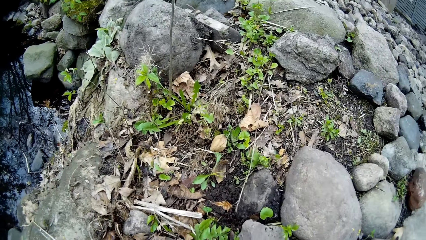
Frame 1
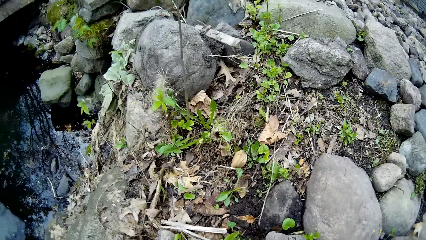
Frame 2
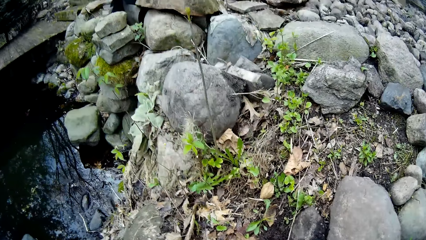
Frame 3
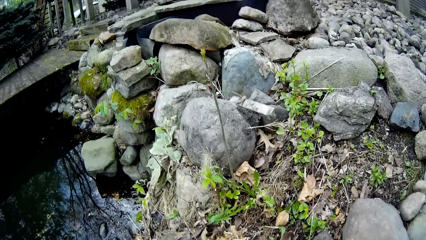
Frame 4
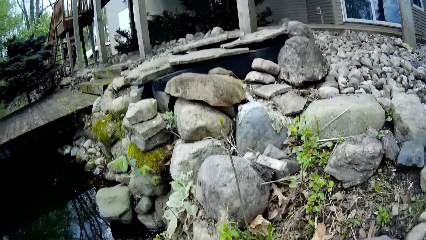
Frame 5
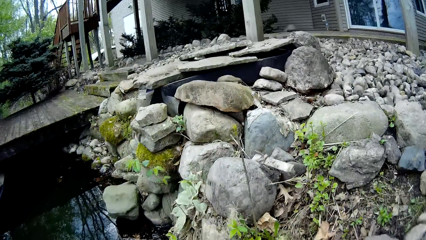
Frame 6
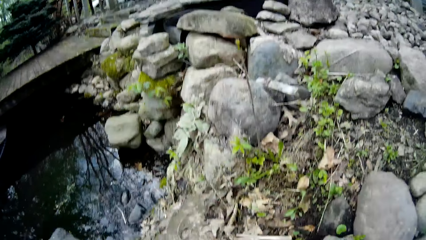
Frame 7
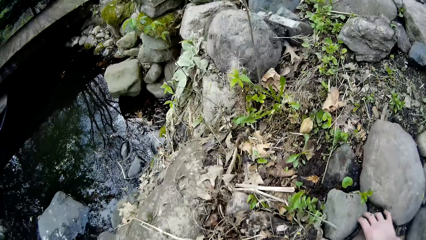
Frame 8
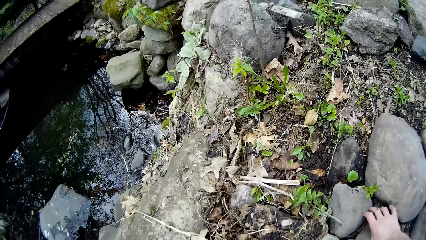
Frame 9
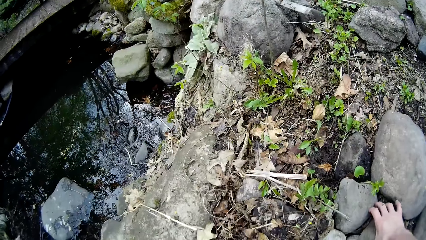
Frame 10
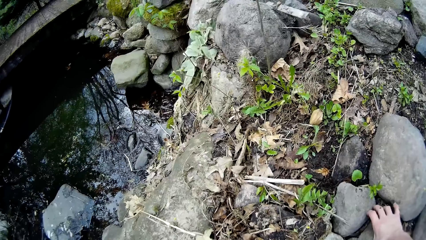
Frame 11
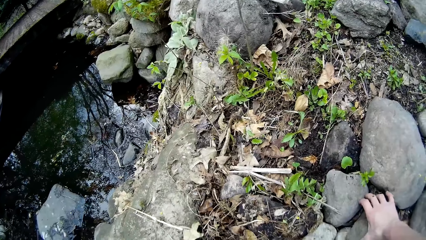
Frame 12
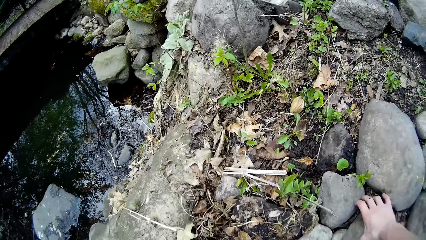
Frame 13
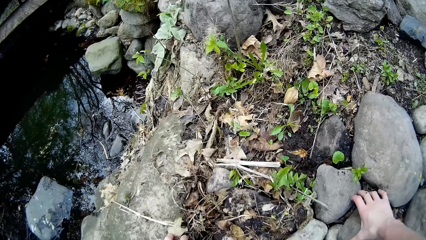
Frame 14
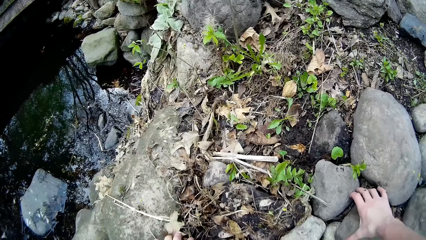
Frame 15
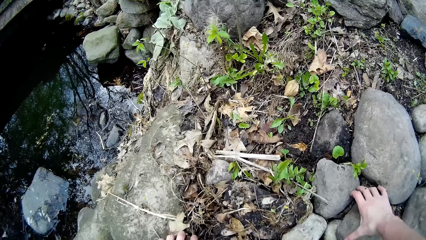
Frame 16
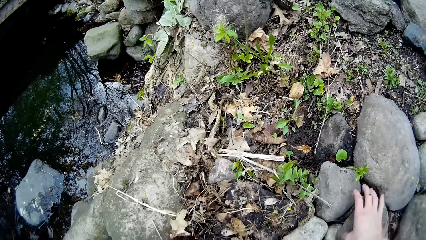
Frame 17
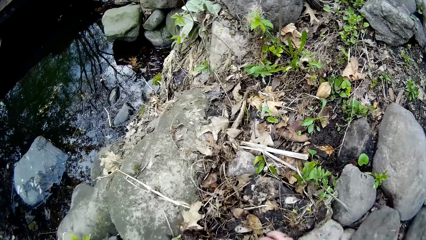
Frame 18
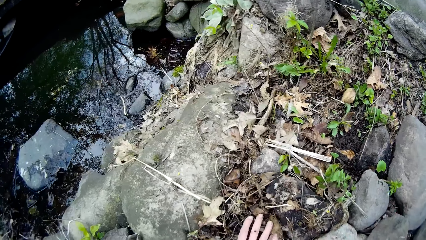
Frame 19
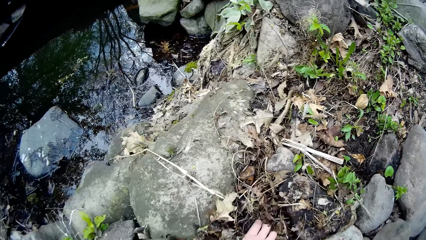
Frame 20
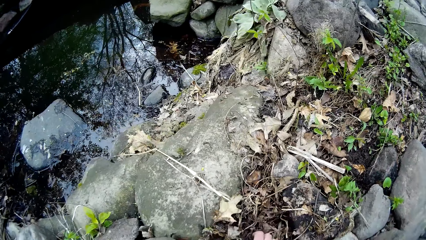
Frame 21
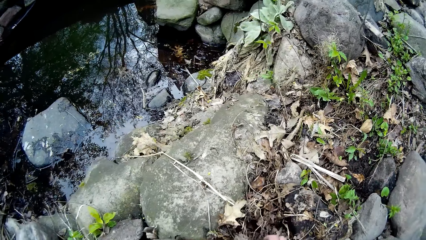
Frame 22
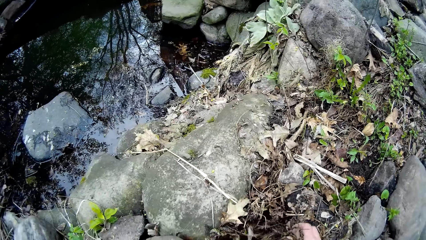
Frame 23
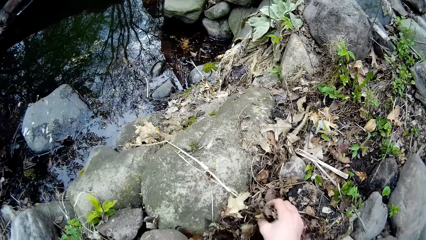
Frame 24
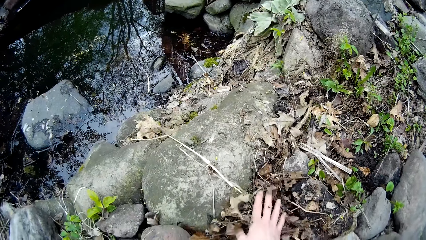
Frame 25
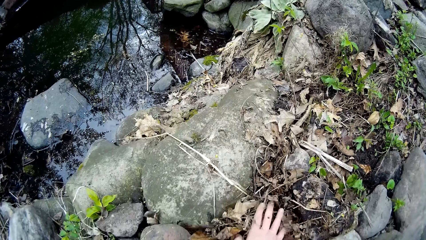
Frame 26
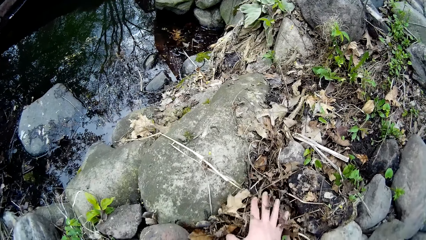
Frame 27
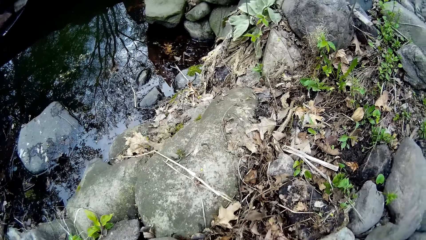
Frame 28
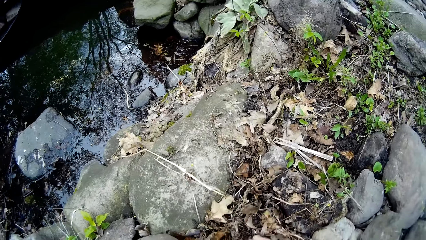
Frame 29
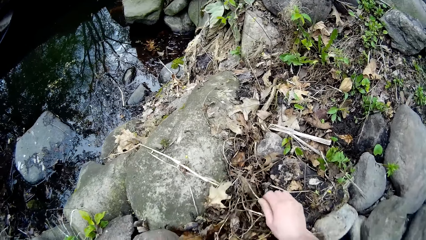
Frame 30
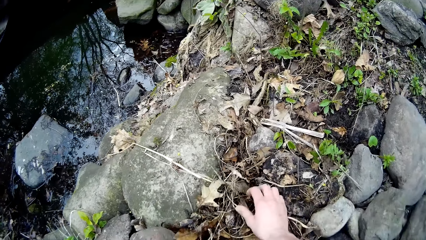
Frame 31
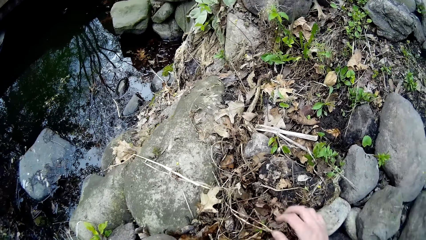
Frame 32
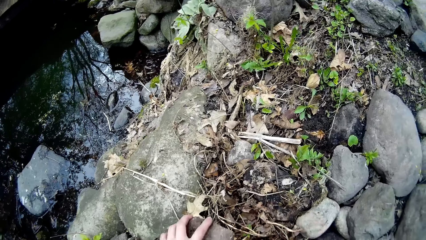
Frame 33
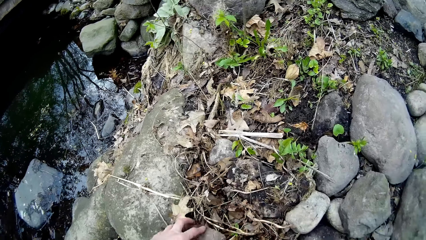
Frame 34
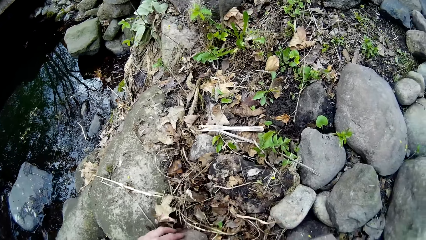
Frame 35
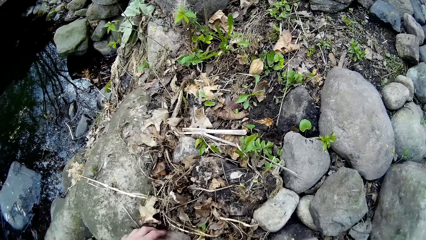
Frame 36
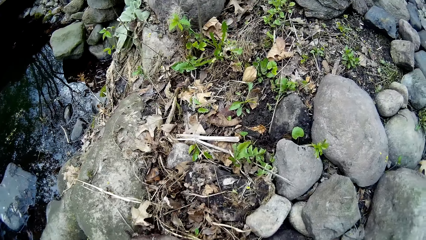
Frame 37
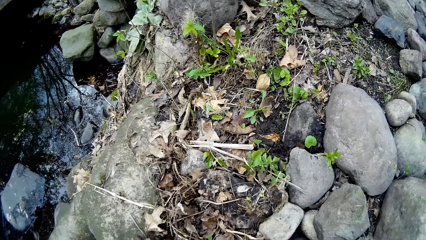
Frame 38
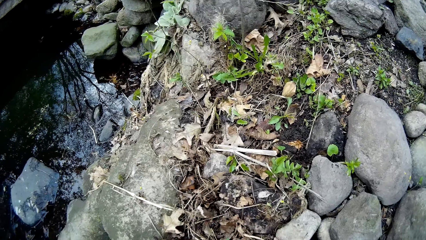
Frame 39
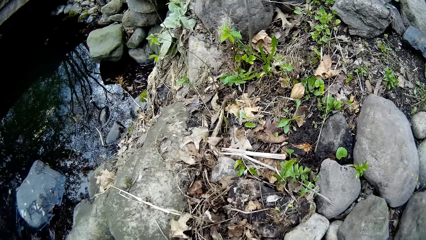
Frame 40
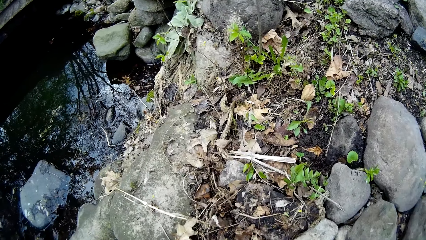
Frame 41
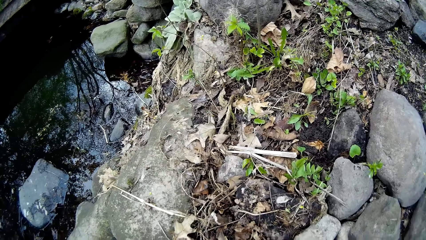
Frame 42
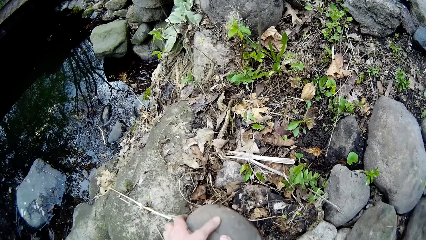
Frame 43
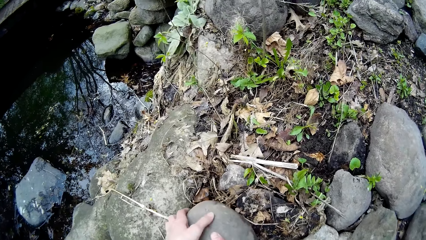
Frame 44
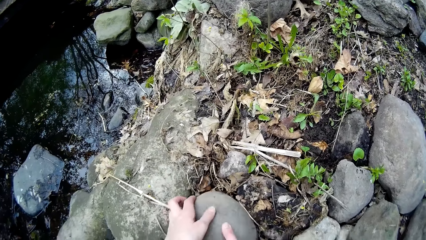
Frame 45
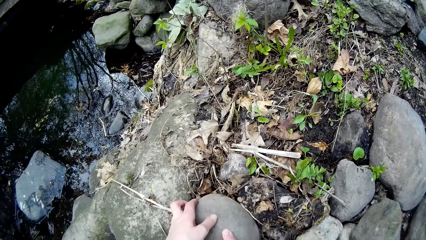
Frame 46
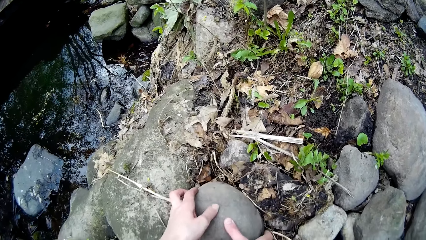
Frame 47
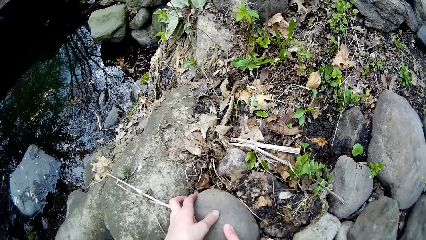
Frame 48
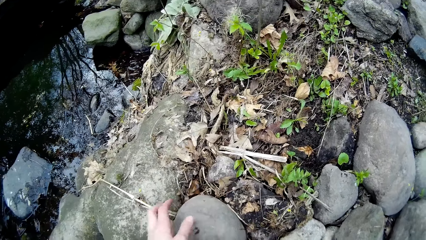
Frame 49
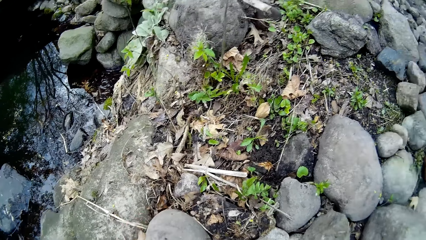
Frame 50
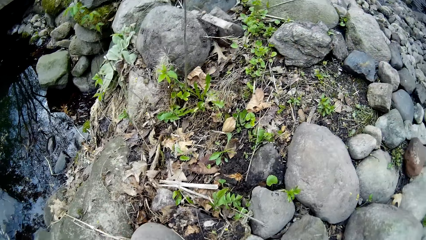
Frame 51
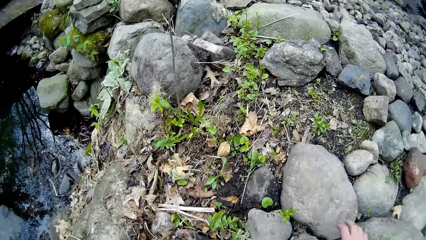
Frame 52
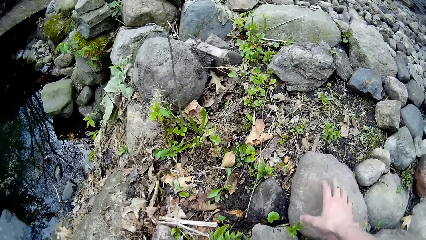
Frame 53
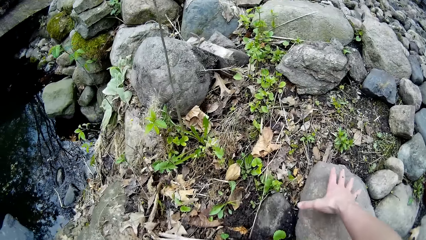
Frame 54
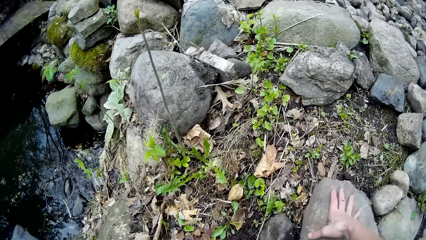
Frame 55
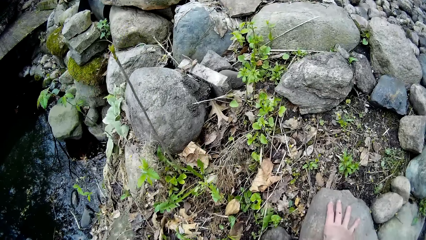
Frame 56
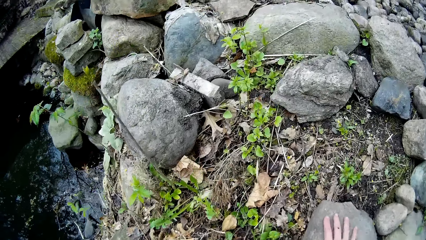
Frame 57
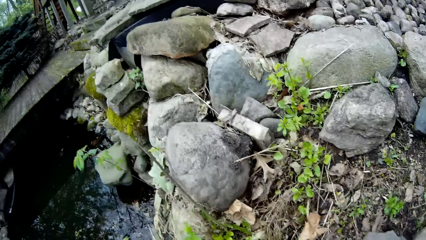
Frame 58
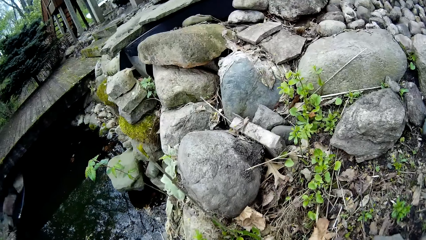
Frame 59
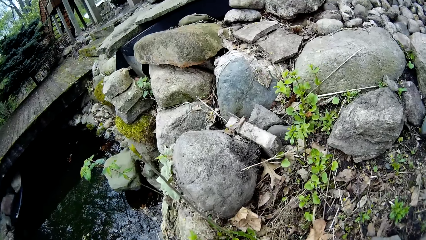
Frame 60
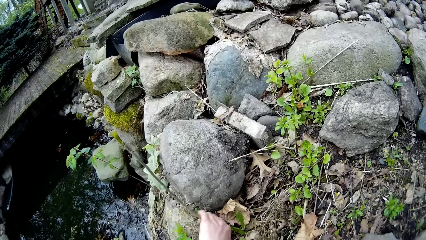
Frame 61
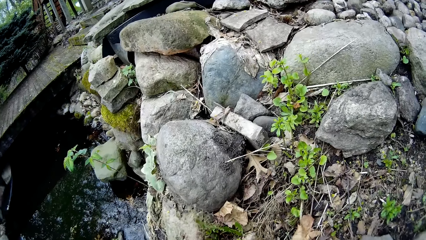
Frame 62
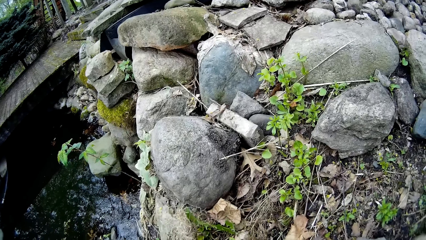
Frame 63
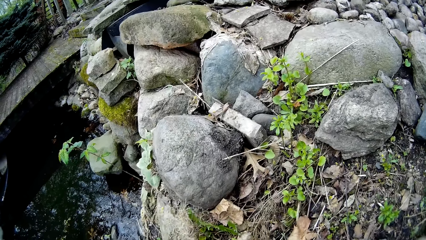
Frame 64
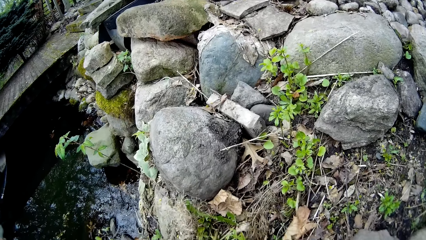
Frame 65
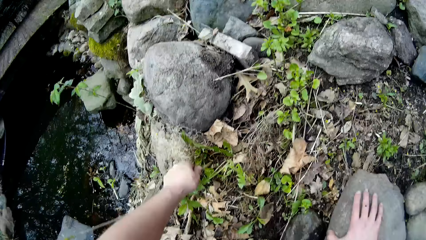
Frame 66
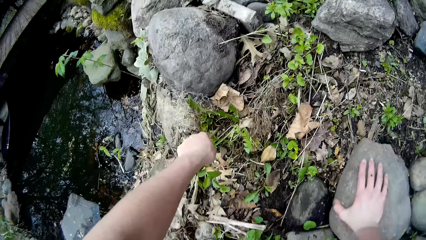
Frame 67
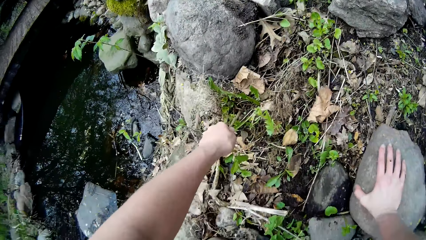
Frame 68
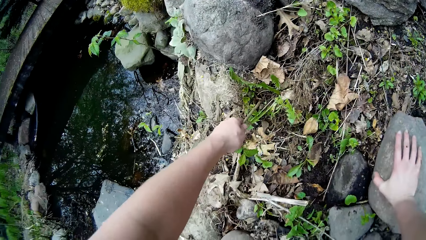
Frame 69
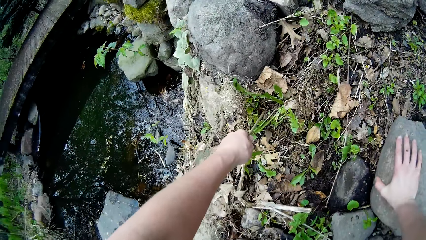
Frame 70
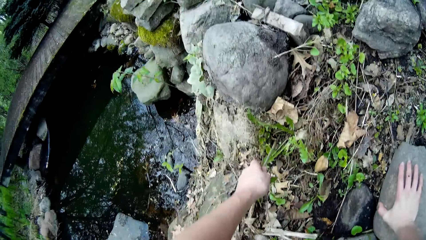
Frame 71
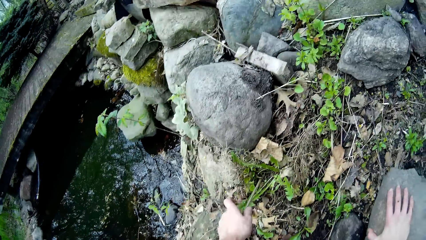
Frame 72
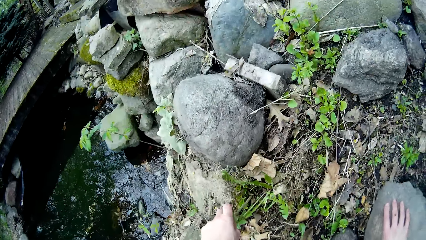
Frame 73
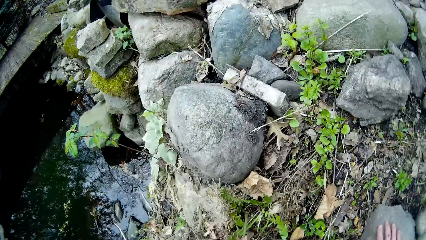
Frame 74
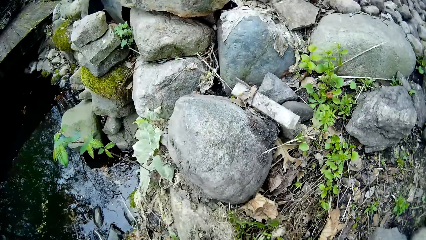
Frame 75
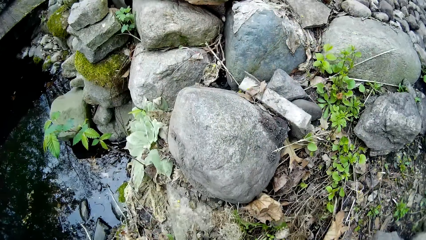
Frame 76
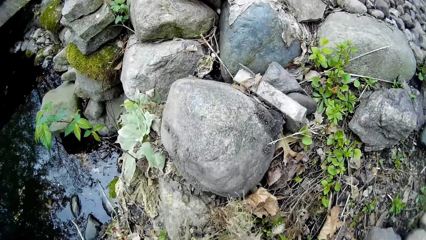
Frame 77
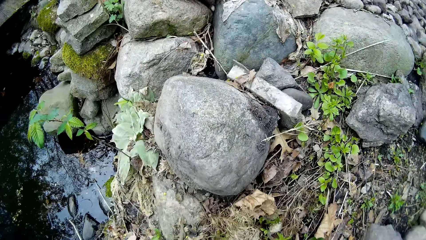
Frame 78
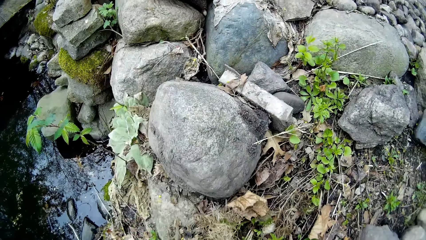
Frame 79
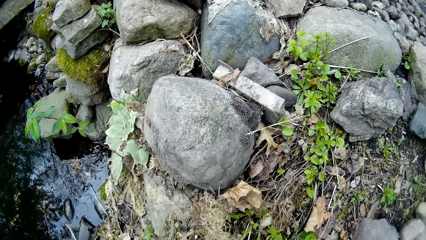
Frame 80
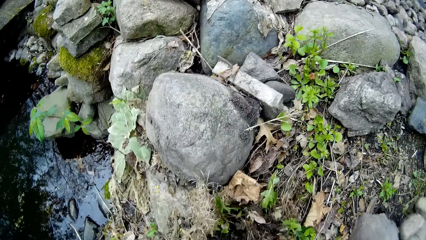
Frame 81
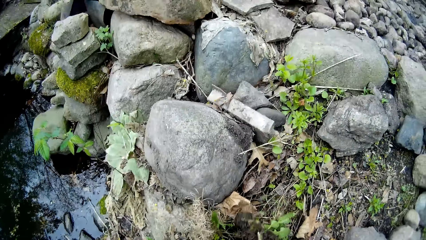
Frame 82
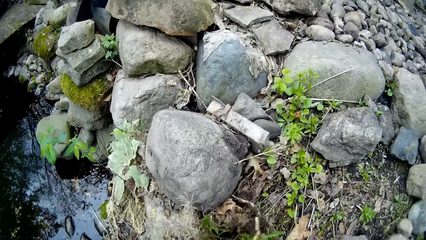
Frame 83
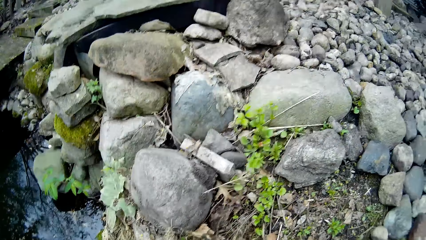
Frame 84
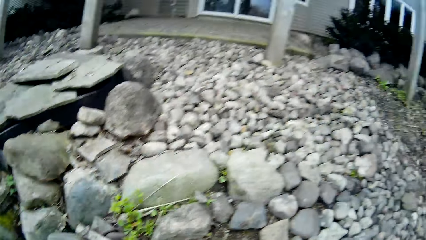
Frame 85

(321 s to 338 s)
The camera wearer holds a stone on the shrub with her right hand. She shuffles dried leaves on the shrub with her right hand. She heaps the dried leaves on the shrub with her right hand. She places another stone on the heaped dried leaves with her left hand. She places another stone on the shrub with her hands. She places her right hand on a stone. She pulls out weed from the shrub with her left hand. She holds a plant.
